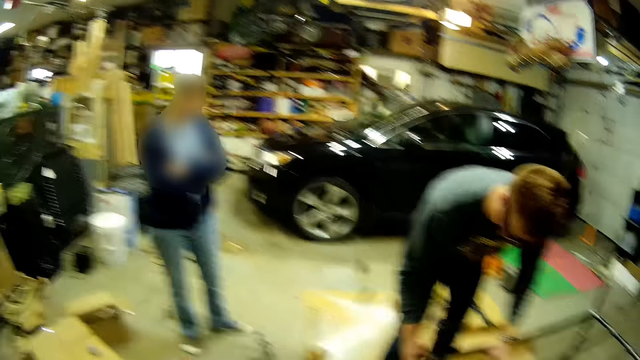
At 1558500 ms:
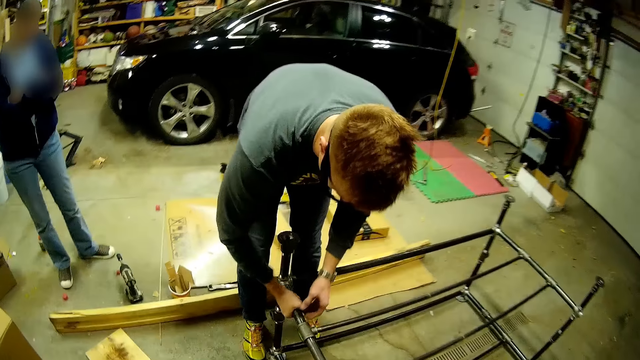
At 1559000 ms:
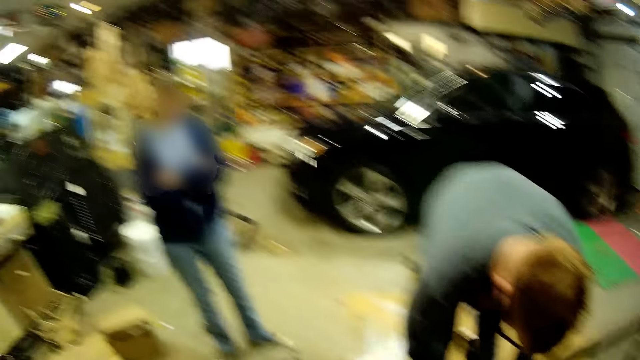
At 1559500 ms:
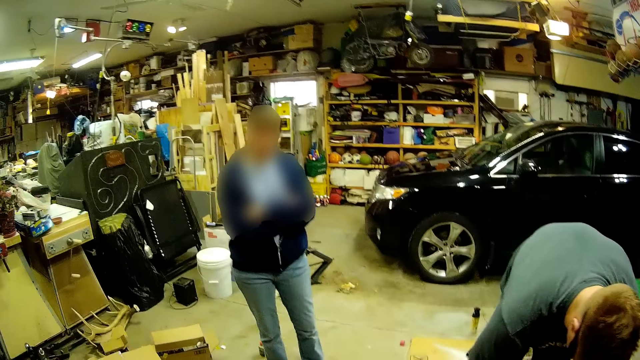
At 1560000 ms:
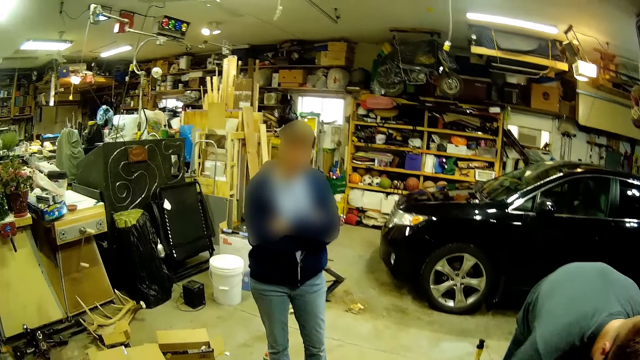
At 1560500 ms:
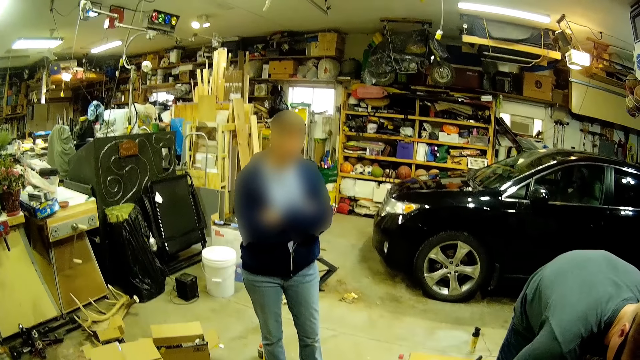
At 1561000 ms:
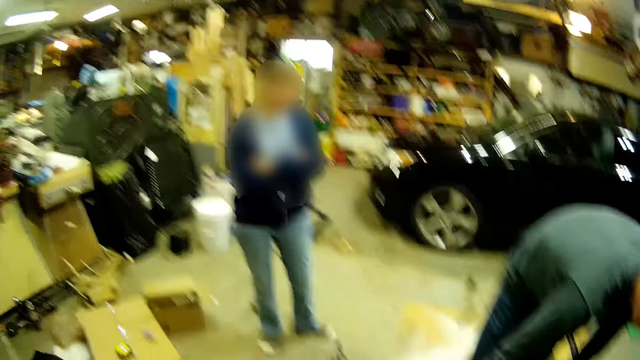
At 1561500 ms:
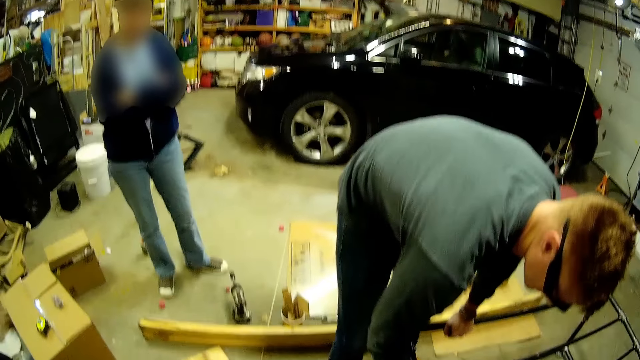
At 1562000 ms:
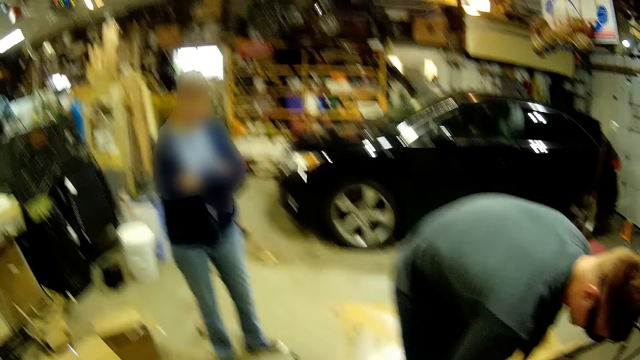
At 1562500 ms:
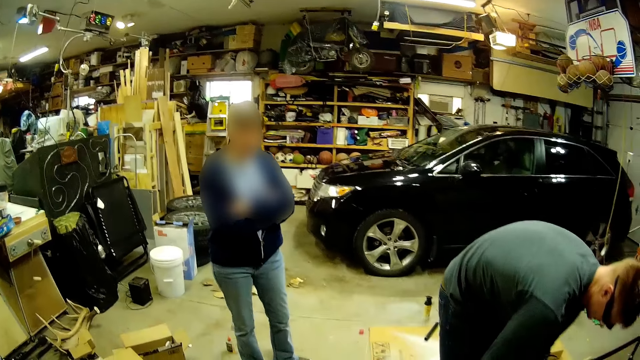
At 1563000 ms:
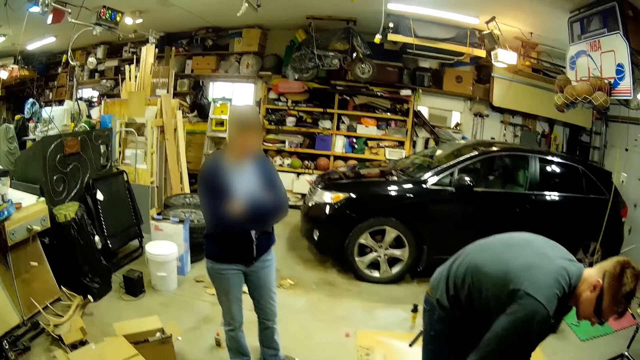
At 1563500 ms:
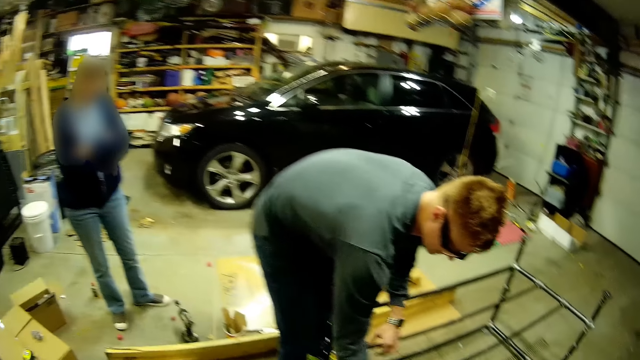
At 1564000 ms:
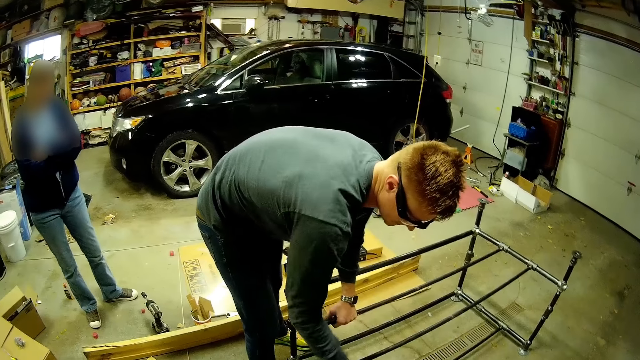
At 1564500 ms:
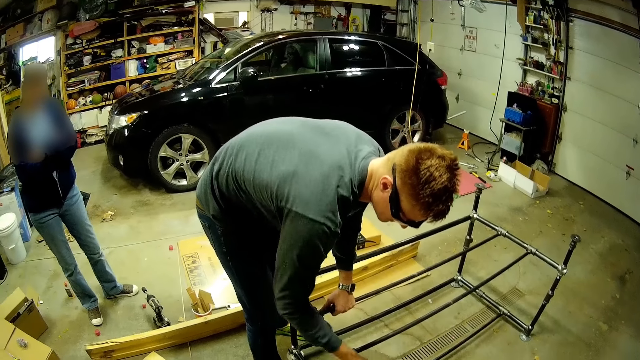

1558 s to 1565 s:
A man dismantles the metal stand with both hands. The camera wearer untightens the metal rack.

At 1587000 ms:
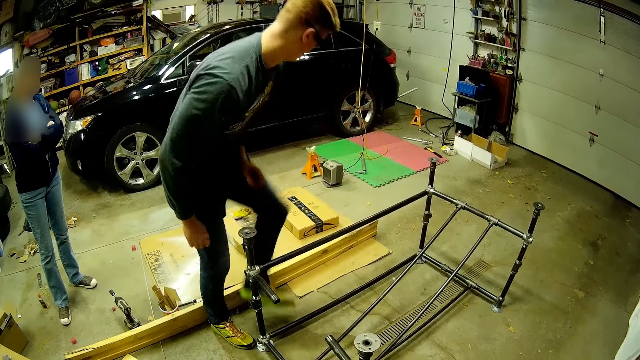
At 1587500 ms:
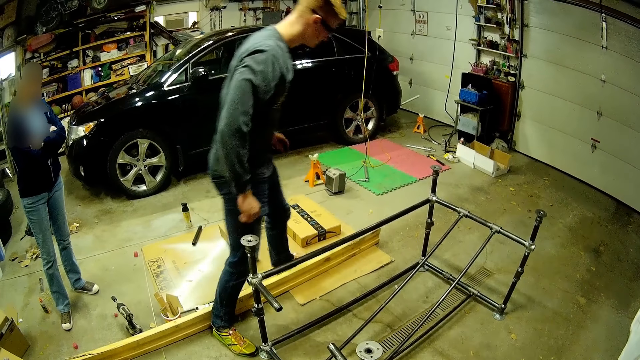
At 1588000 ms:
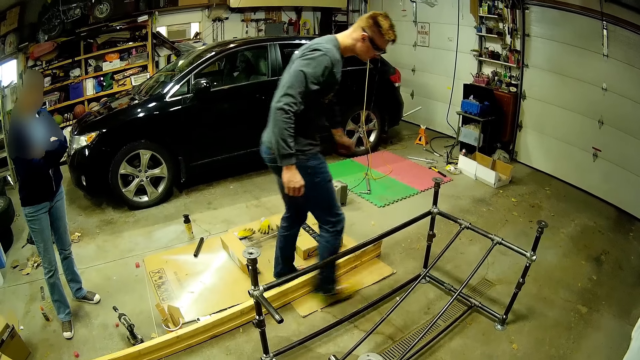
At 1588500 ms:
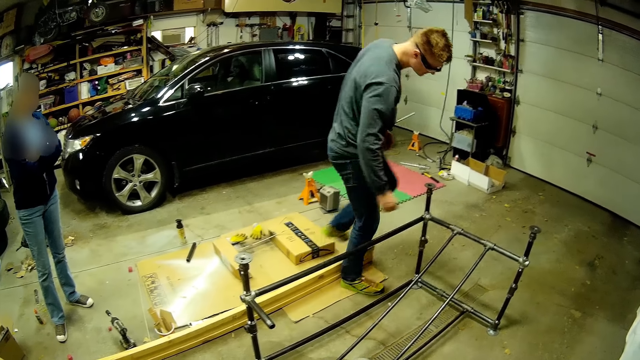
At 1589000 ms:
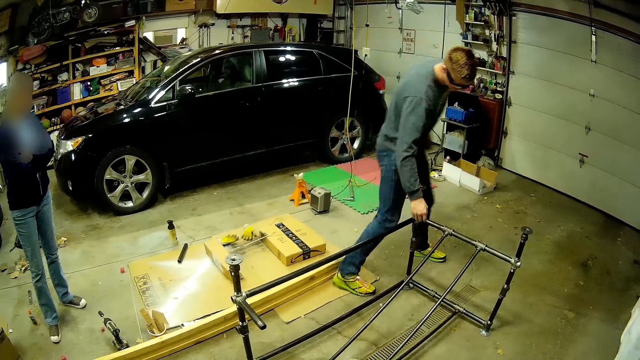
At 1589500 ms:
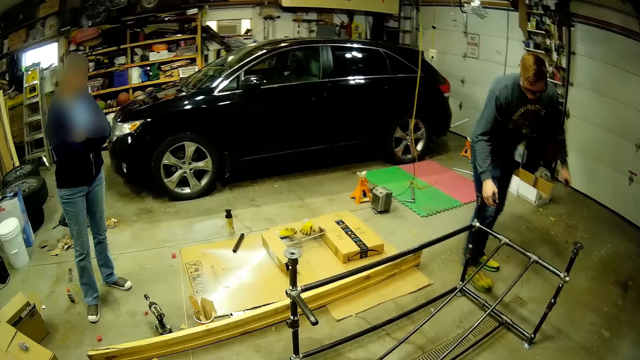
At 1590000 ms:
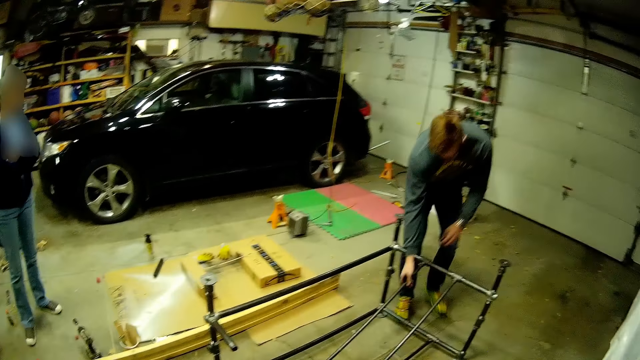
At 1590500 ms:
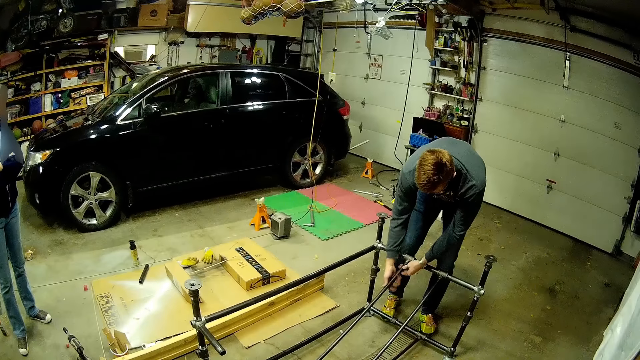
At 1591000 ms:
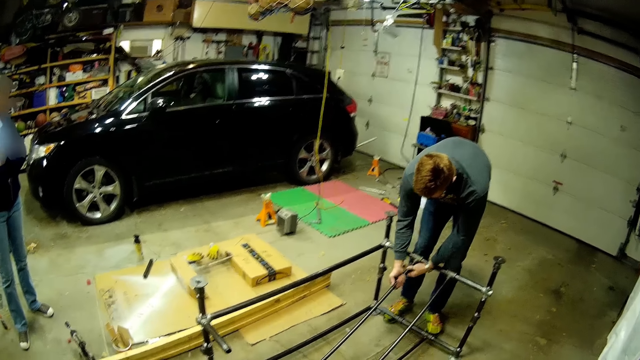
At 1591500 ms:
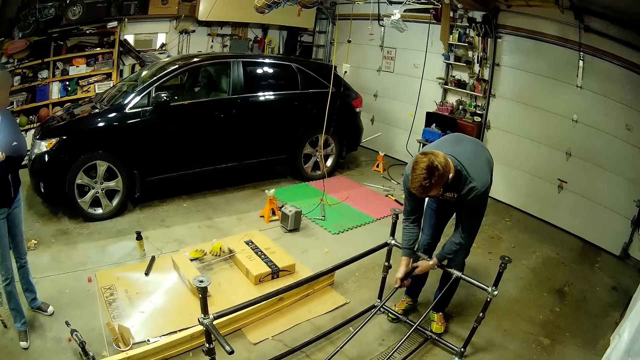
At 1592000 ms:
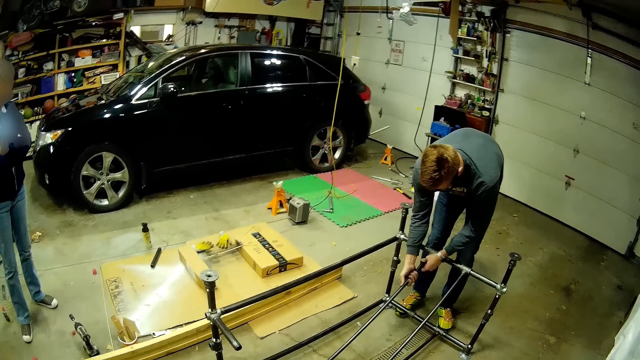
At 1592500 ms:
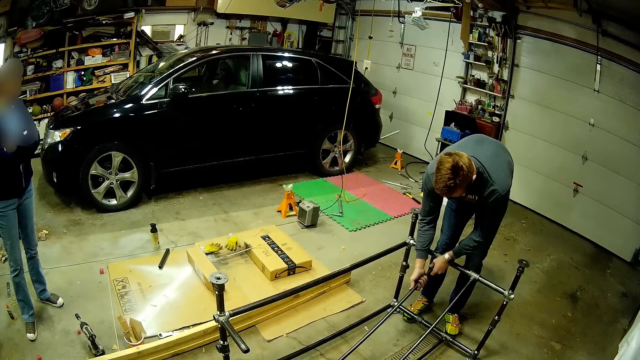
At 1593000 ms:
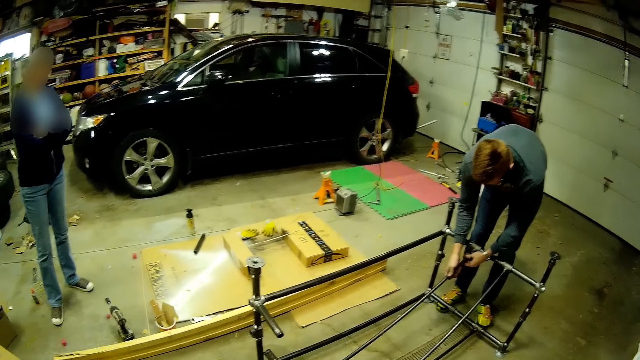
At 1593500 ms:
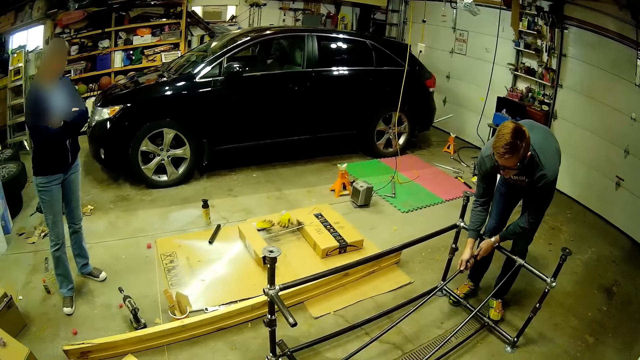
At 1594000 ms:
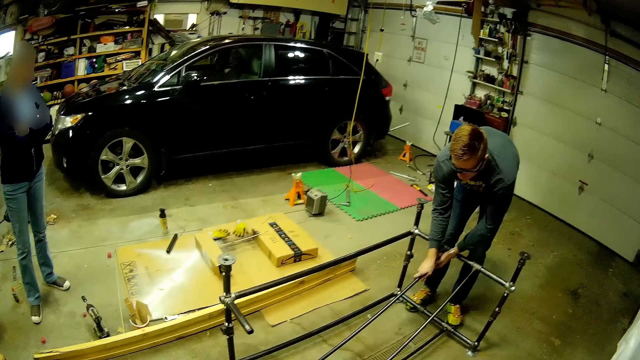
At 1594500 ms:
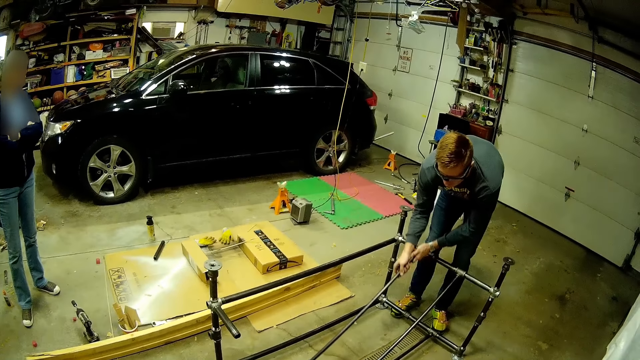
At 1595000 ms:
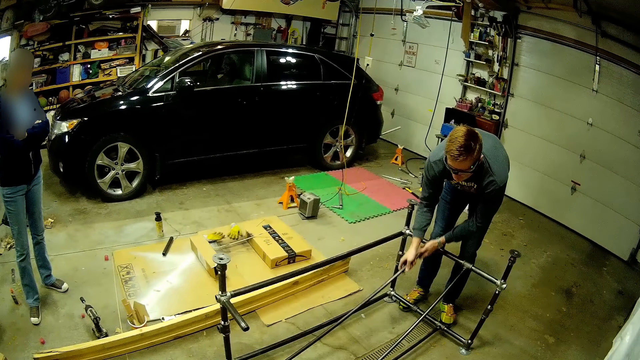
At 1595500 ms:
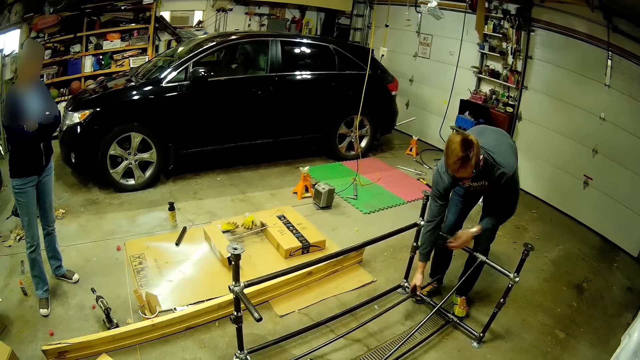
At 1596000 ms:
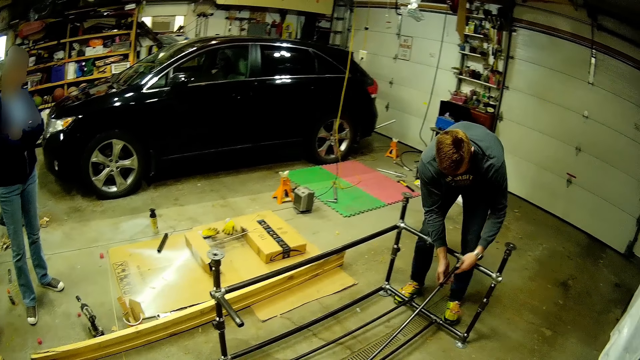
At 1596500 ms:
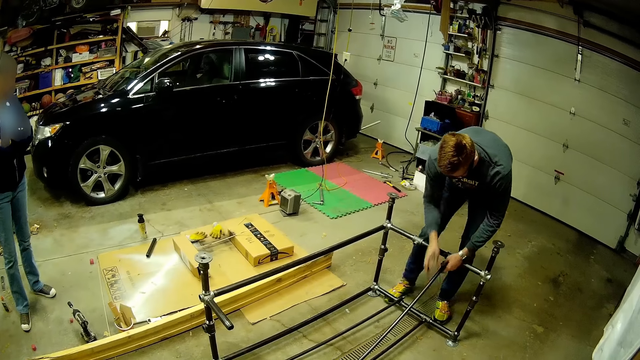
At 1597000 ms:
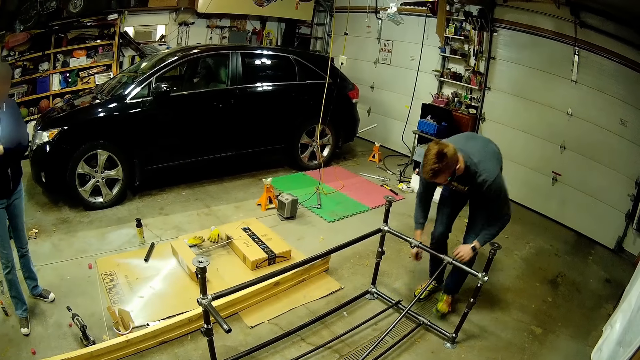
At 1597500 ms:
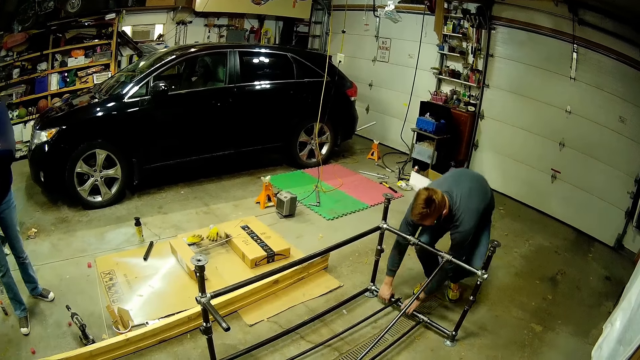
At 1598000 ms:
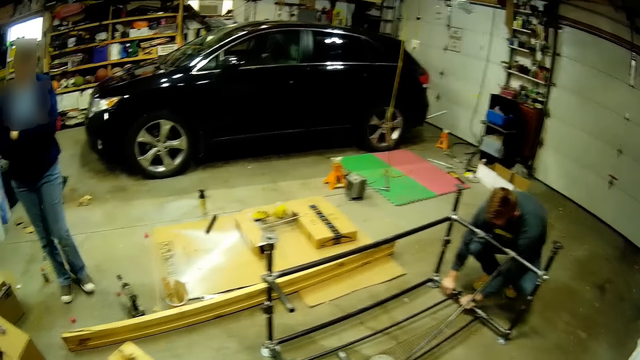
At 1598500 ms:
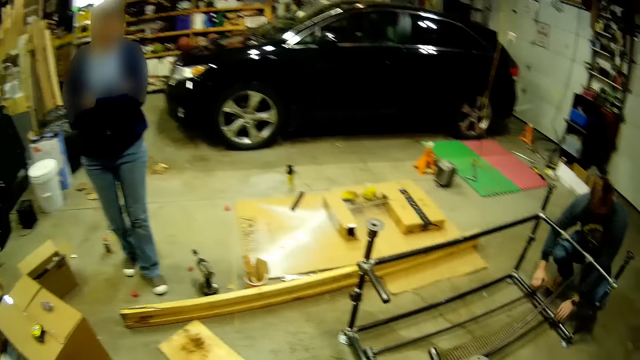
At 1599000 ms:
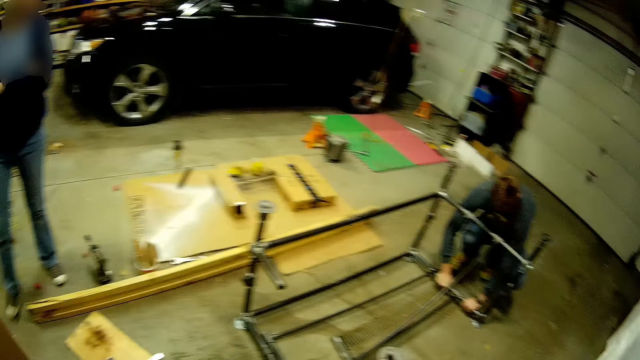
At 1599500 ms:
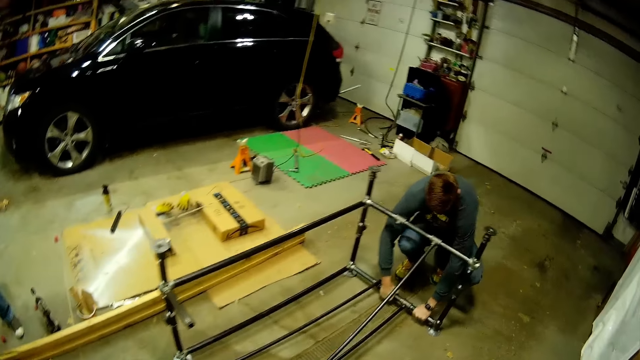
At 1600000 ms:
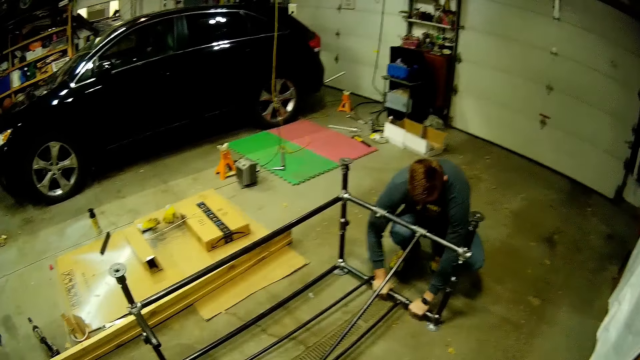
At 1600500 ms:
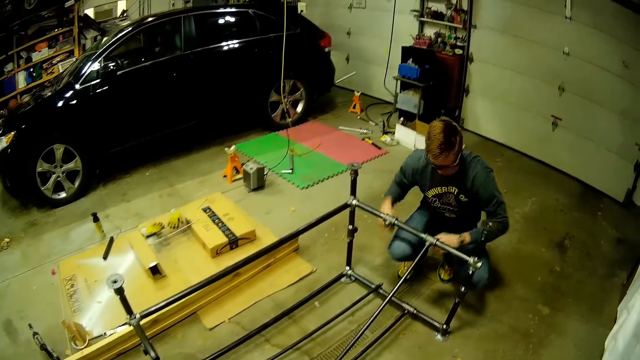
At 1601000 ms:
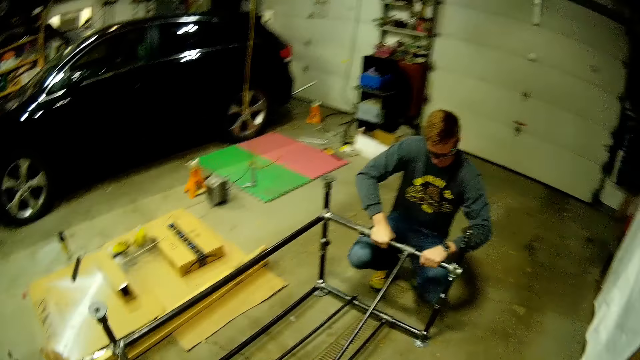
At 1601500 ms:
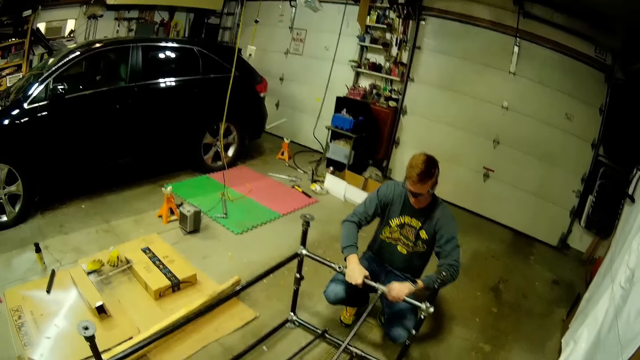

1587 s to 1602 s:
The camera wearer moves in the room. They untighten the metal rack. They scoot down.
